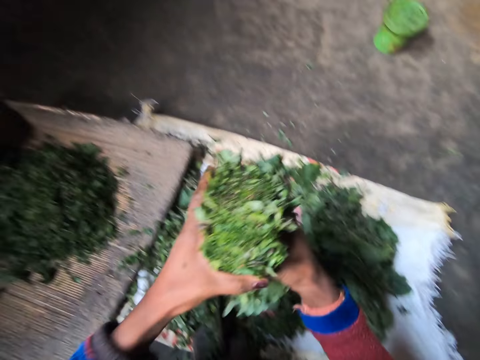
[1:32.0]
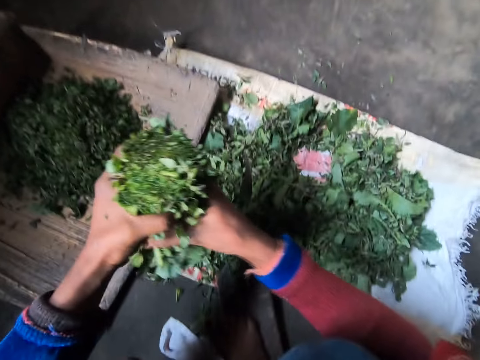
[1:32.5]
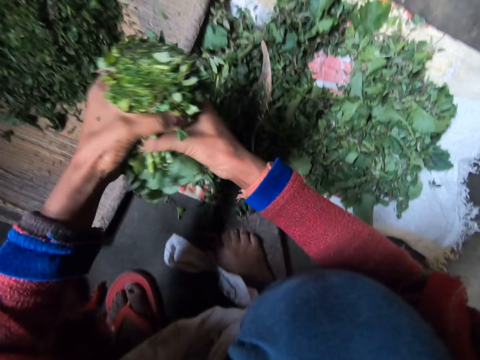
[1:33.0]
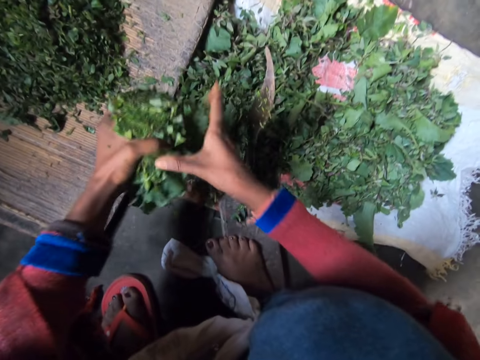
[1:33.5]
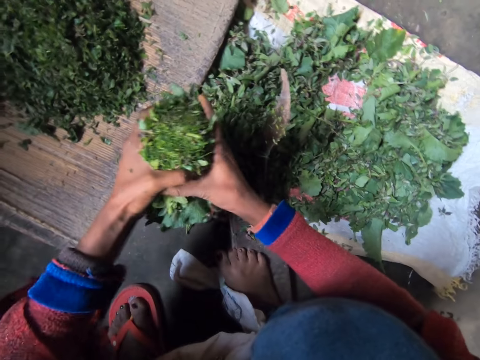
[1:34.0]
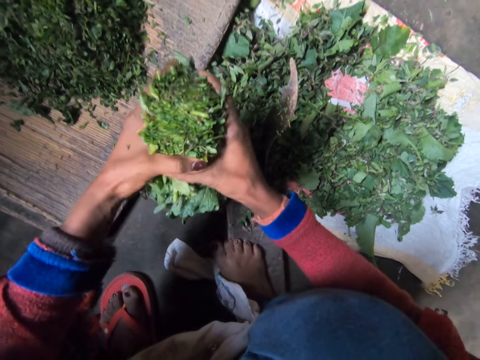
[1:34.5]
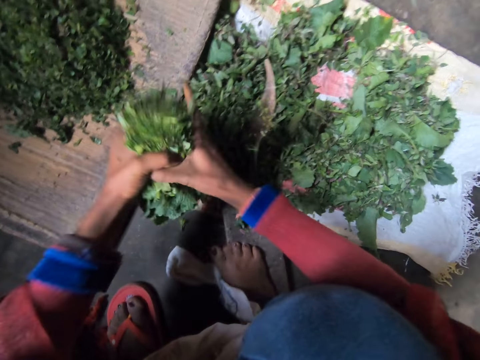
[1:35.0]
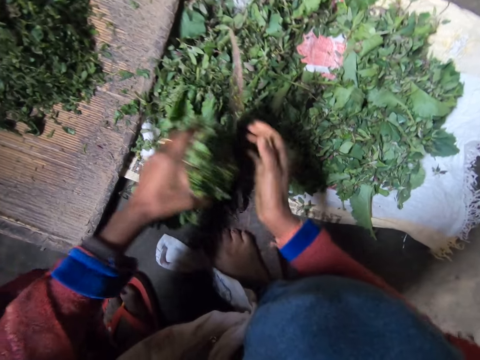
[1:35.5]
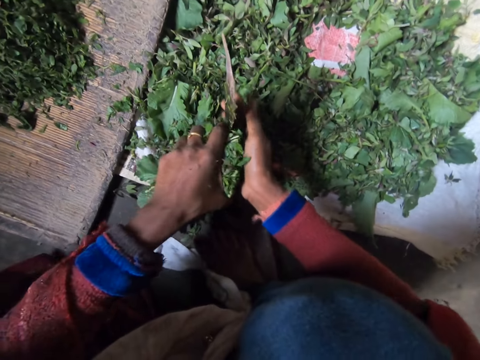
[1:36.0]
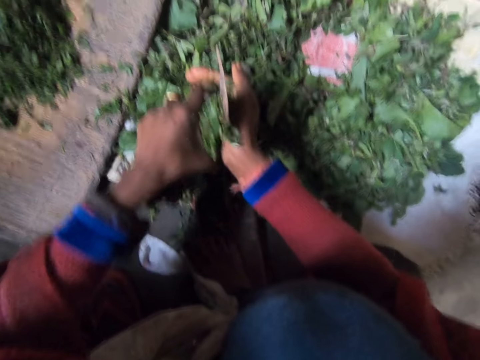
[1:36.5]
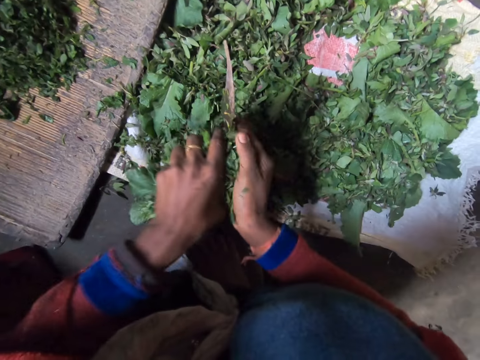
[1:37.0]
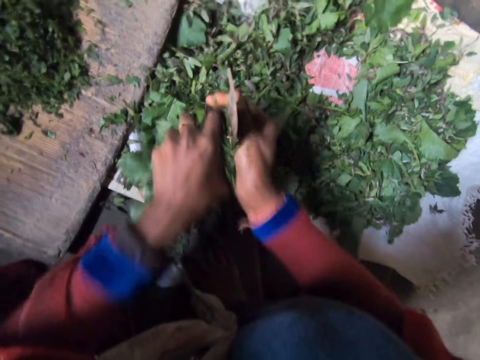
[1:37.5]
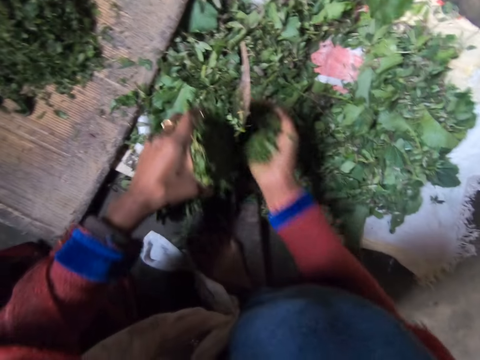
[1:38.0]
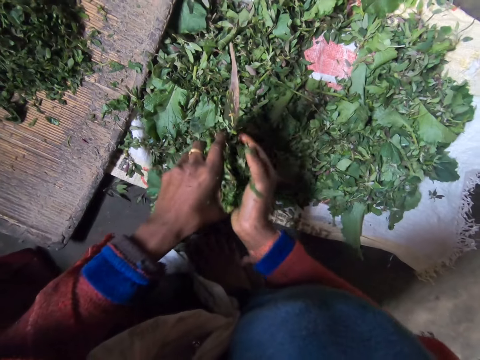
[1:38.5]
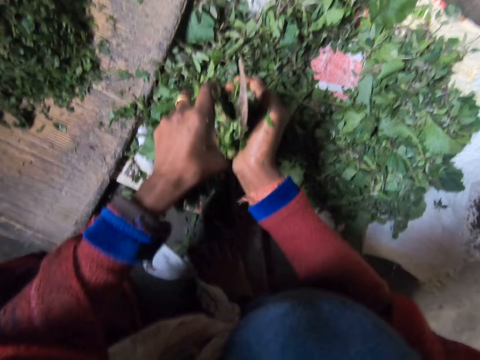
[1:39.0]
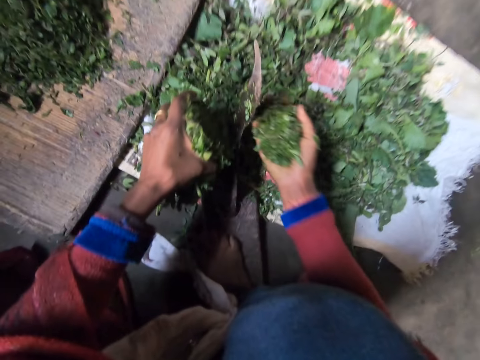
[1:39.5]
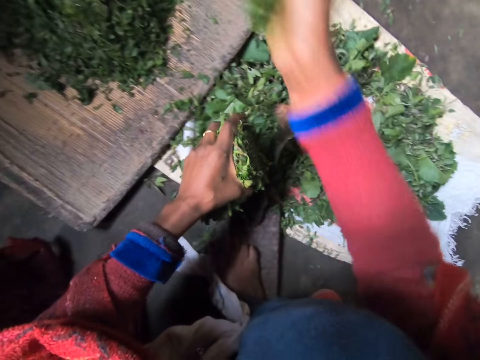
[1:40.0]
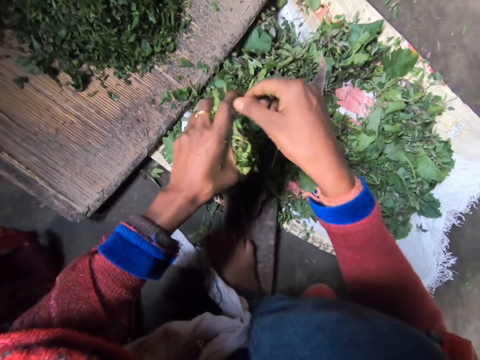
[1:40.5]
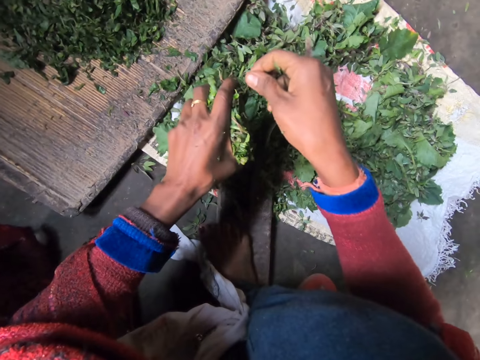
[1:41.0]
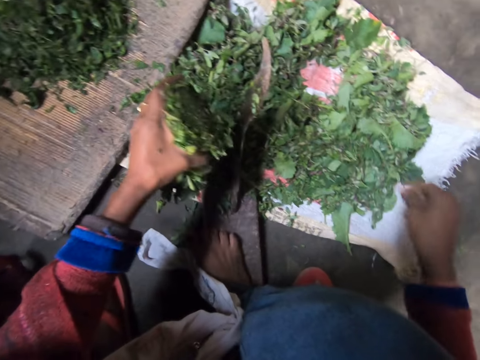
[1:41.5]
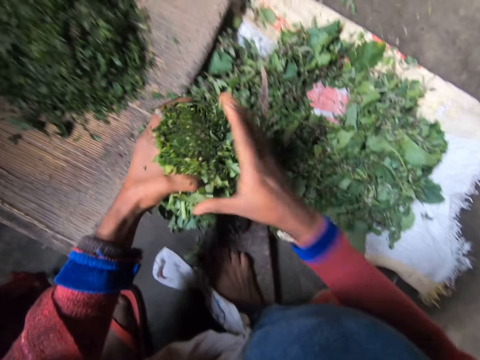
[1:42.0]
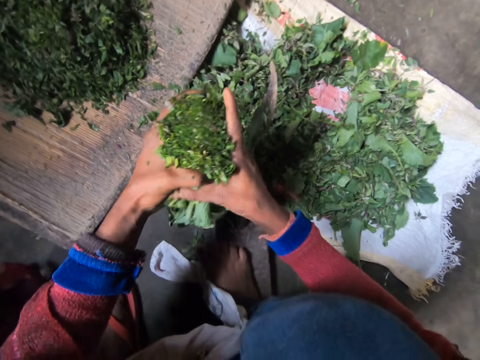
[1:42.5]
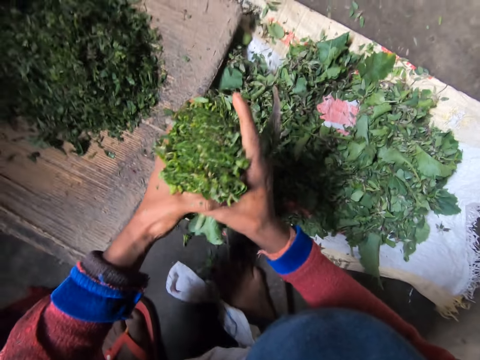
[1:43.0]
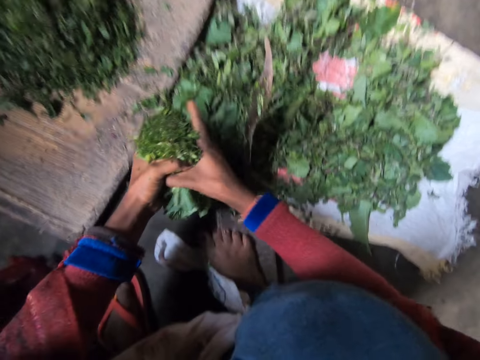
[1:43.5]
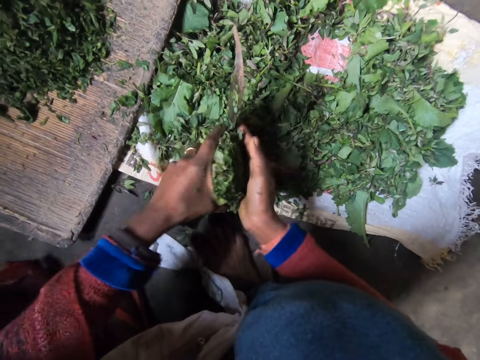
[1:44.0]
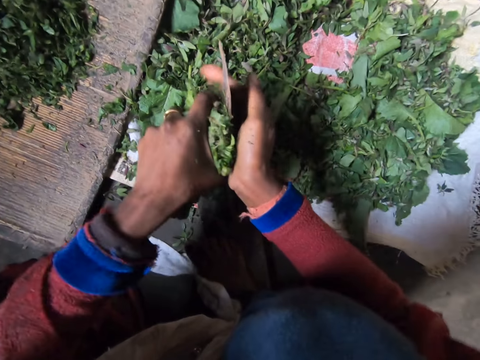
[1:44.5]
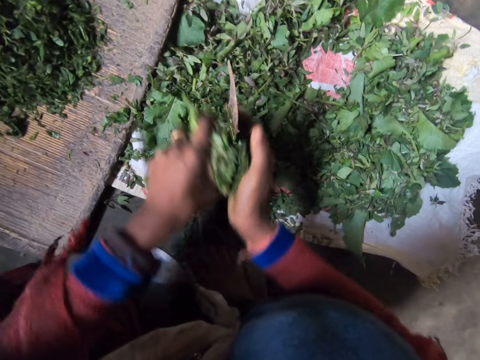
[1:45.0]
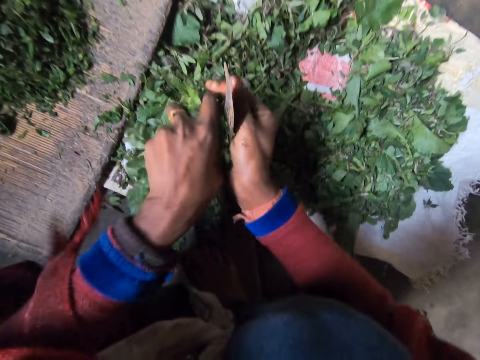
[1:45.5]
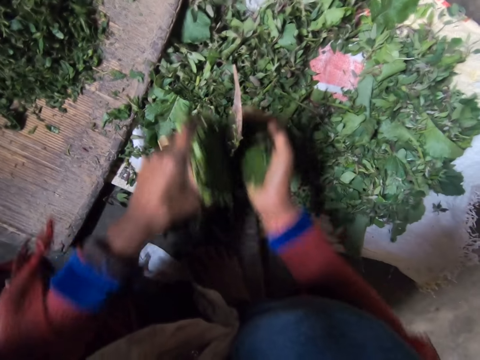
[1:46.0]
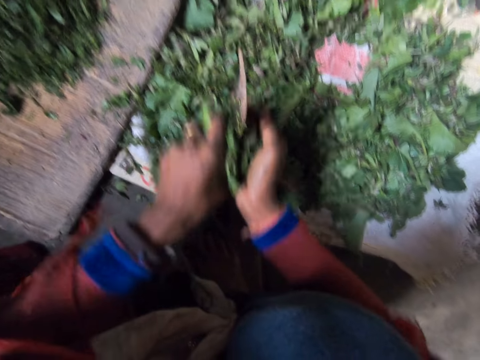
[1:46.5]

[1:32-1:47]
The camera wearer presses the greens together. They shred the leaves on the blade with a knife. They throw the shredded leaves on the wooden board. They shred the leaves on the blade with the knife.

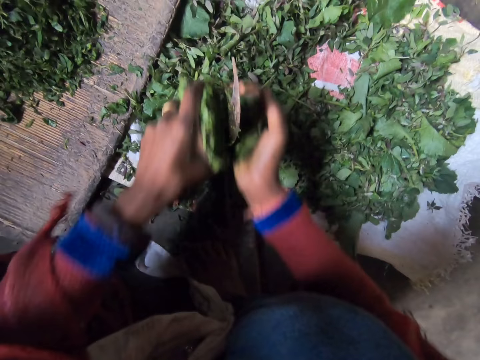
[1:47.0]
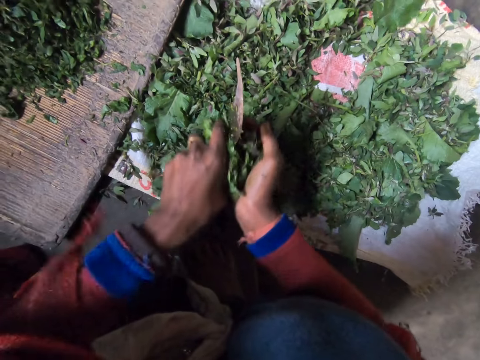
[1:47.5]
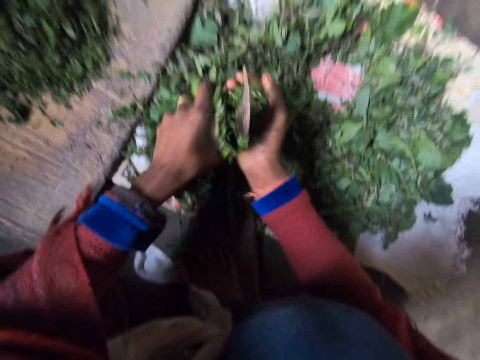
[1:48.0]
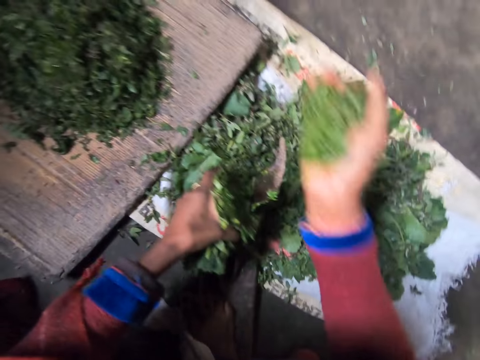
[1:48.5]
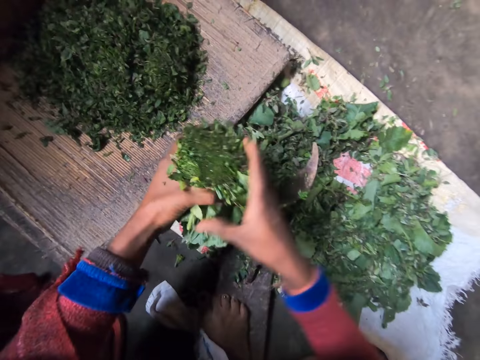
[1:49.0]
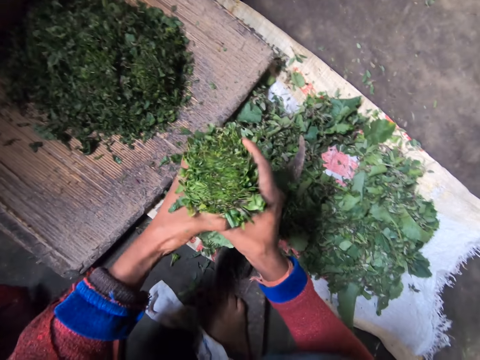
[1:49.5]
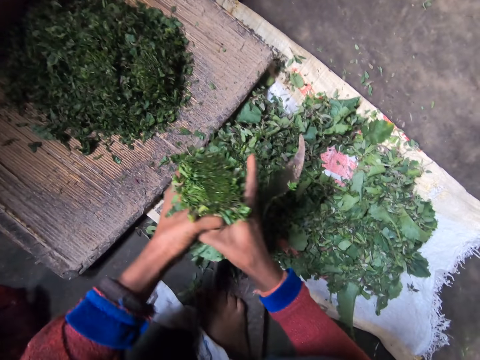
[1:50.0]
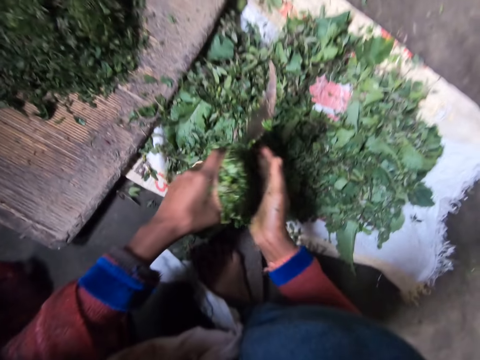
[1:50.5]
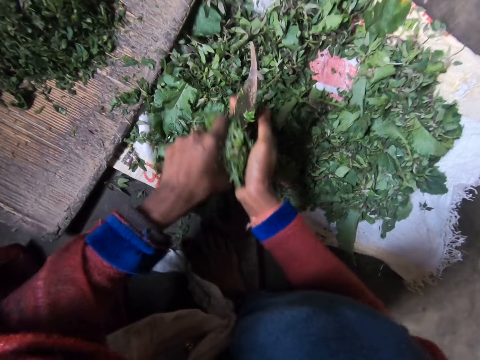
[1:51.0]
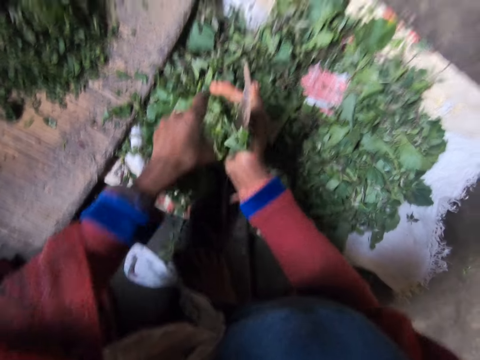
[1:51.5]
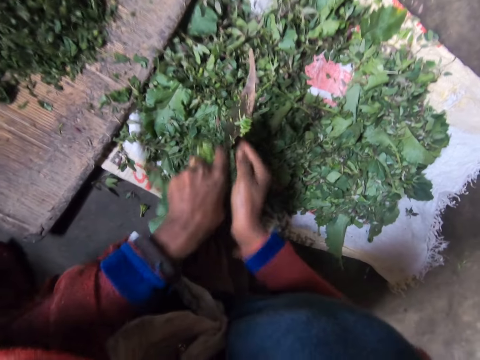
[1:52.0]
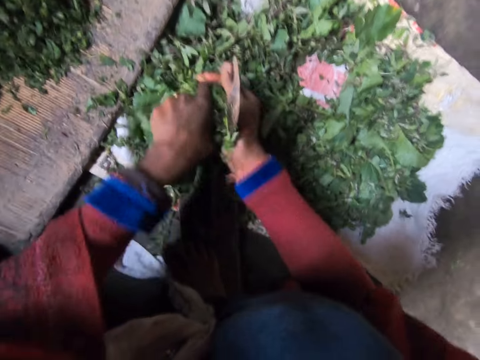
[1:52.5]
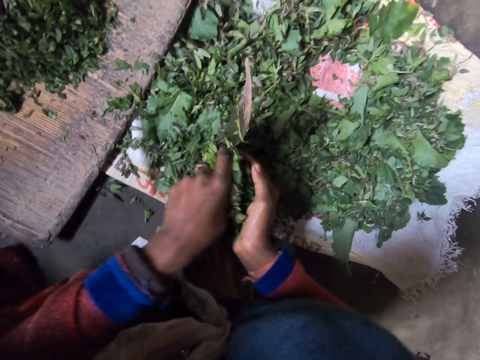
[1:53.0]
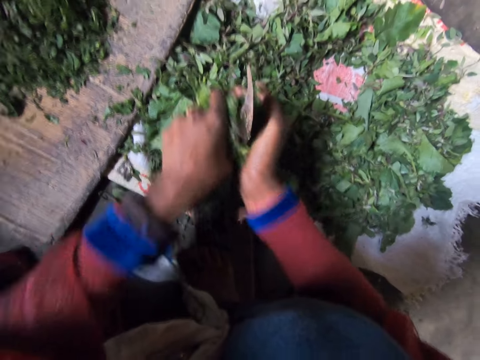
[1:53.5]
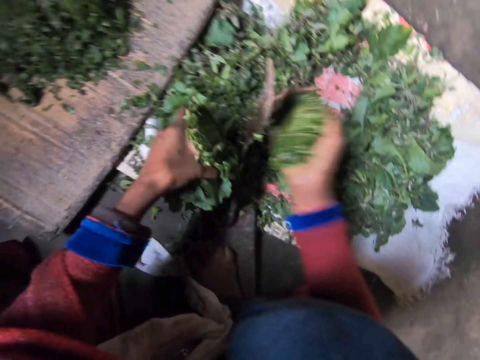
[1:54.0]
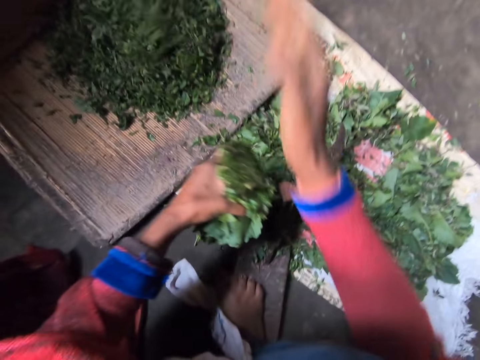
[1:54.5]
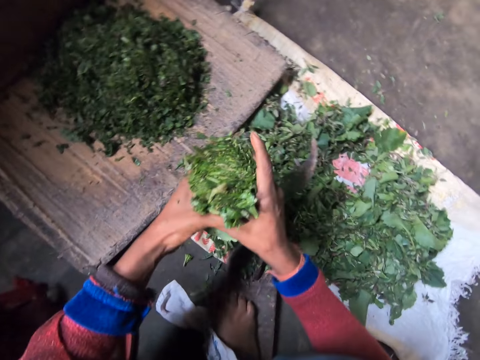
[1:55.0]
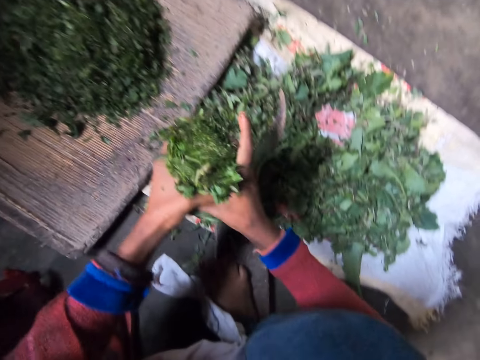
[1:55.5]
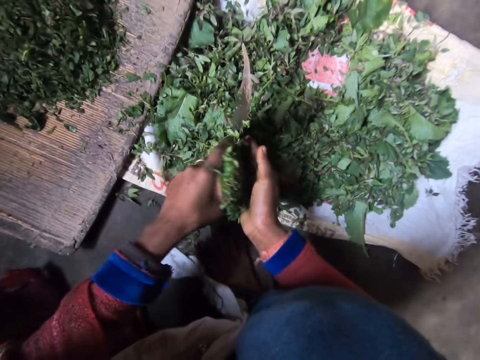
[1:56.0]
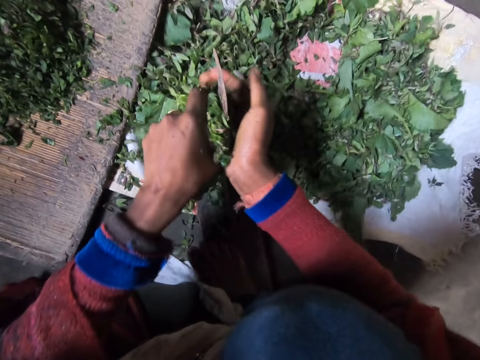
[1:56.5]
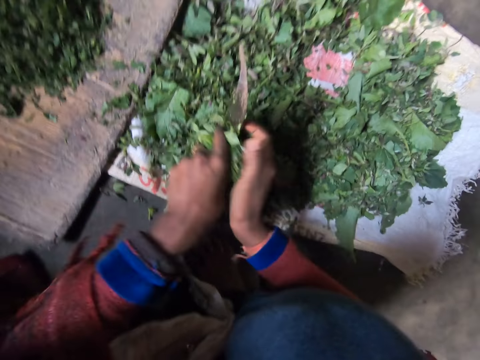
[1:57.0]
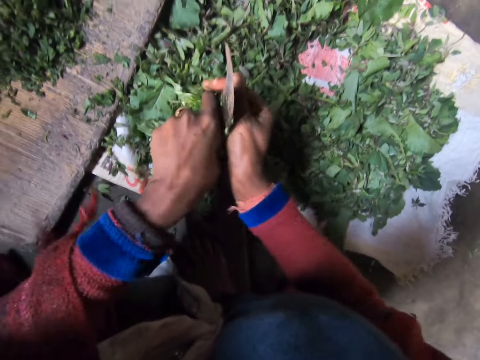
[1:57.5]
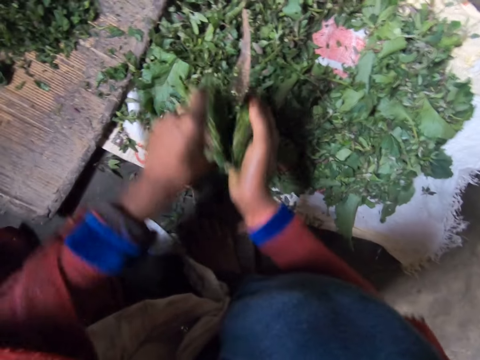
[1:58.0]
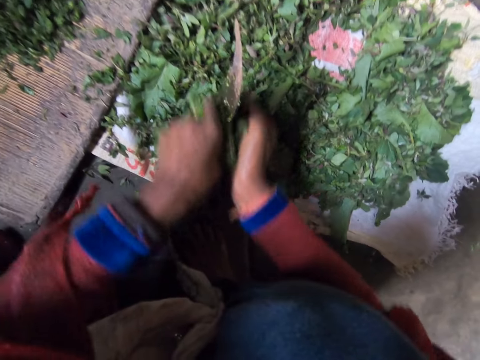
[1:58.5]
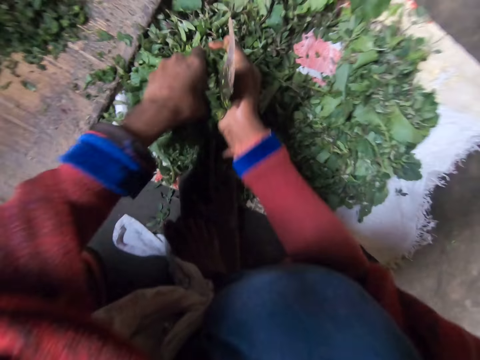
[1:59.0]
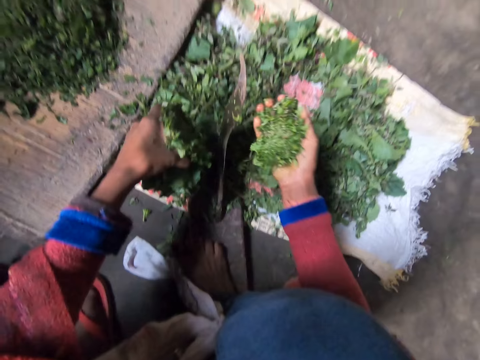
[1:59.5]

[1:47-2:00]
The camera wearer throws the shredded leaves on the wooden board. They shred the leaves on the blade with a knife. They throw the shredded leaves on the wooden board. They shred the leaves on the blade with the knife.
